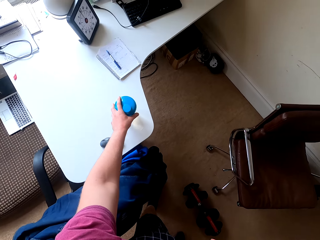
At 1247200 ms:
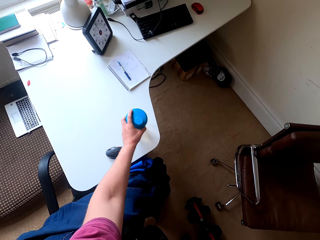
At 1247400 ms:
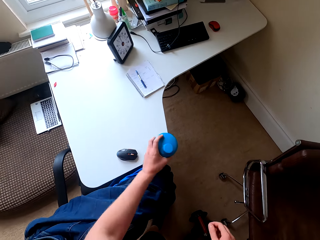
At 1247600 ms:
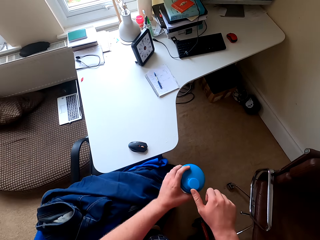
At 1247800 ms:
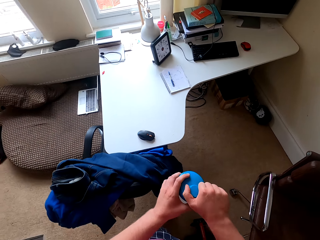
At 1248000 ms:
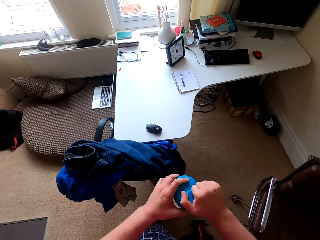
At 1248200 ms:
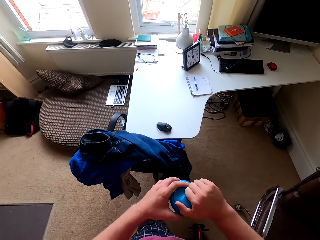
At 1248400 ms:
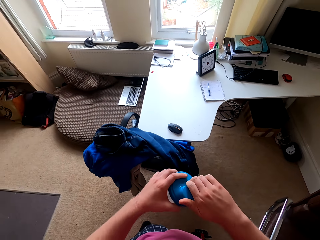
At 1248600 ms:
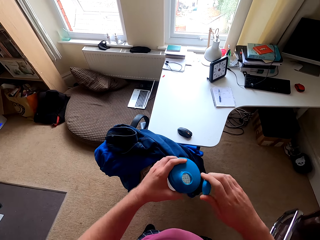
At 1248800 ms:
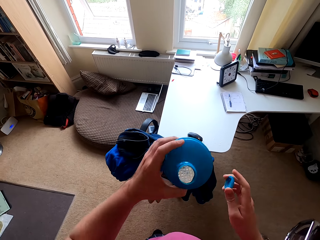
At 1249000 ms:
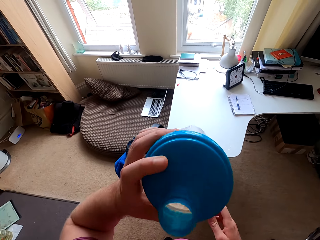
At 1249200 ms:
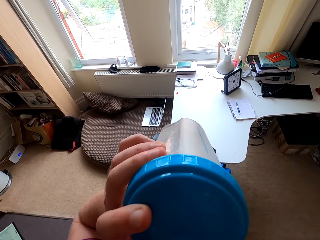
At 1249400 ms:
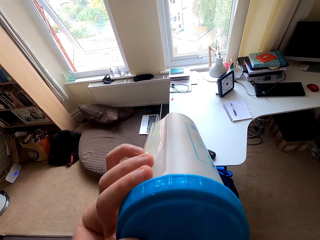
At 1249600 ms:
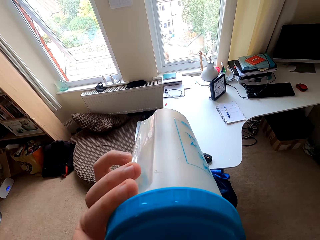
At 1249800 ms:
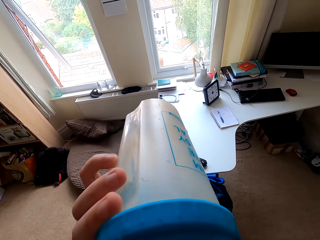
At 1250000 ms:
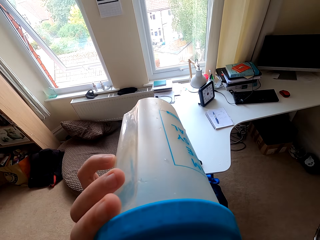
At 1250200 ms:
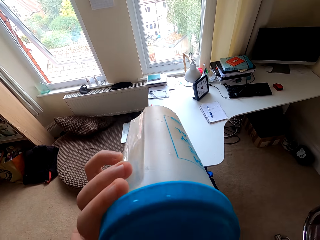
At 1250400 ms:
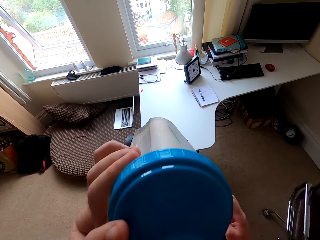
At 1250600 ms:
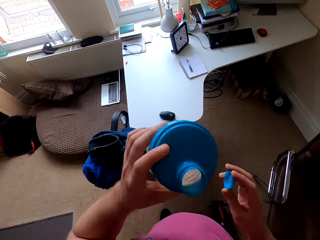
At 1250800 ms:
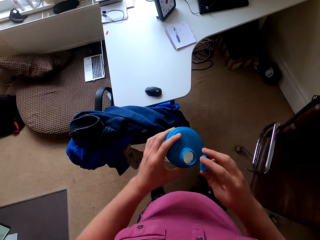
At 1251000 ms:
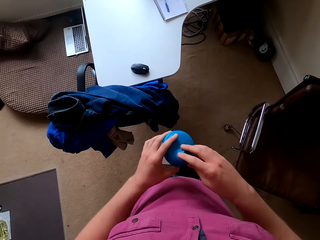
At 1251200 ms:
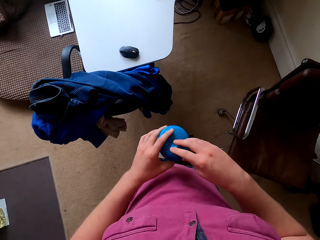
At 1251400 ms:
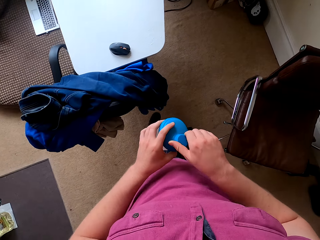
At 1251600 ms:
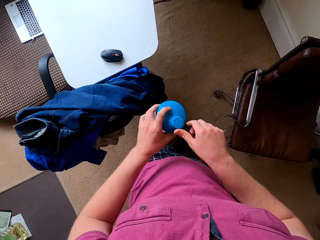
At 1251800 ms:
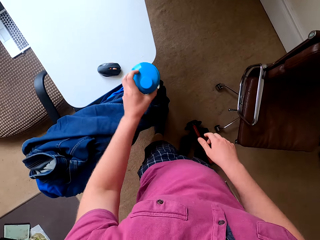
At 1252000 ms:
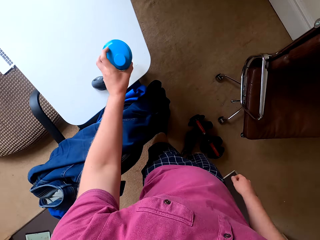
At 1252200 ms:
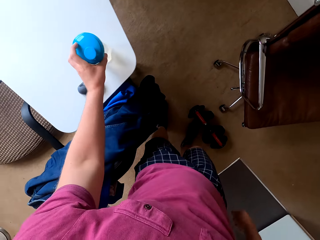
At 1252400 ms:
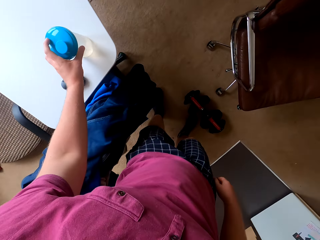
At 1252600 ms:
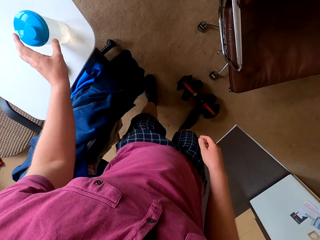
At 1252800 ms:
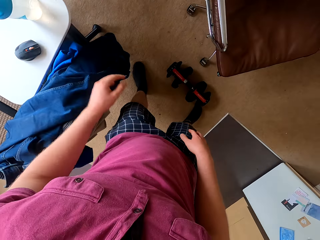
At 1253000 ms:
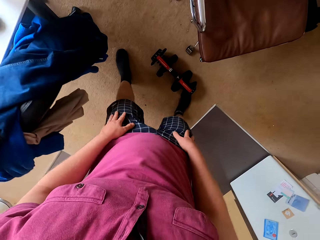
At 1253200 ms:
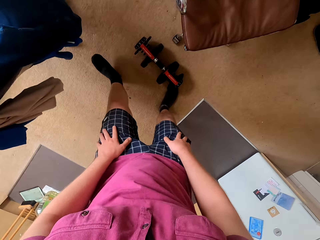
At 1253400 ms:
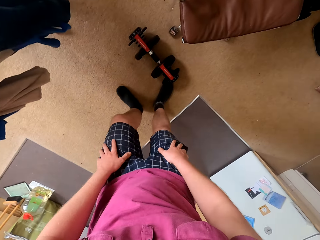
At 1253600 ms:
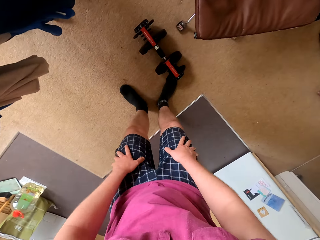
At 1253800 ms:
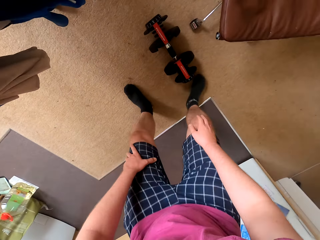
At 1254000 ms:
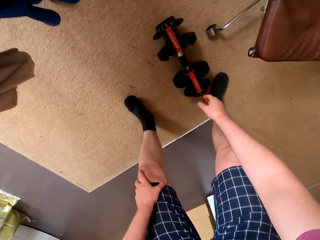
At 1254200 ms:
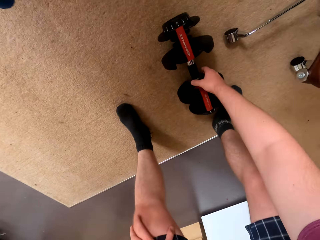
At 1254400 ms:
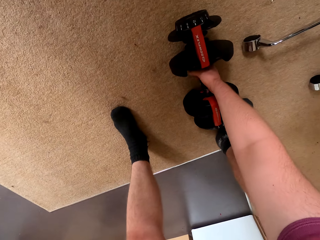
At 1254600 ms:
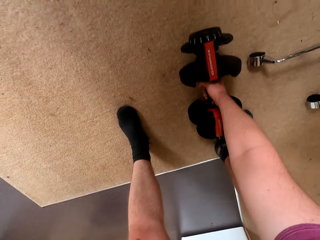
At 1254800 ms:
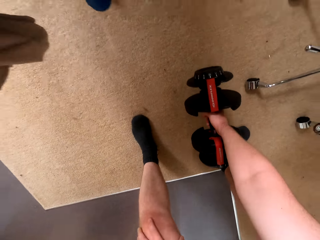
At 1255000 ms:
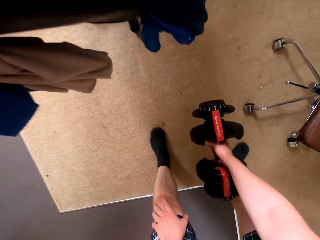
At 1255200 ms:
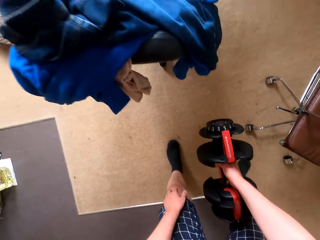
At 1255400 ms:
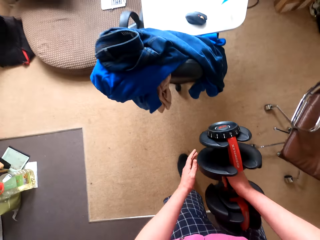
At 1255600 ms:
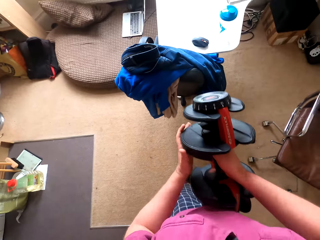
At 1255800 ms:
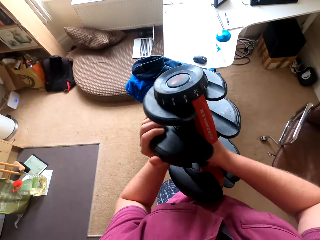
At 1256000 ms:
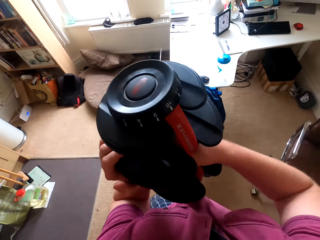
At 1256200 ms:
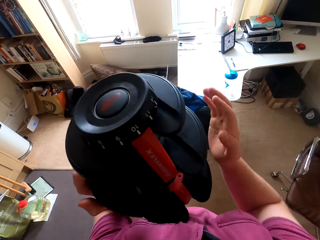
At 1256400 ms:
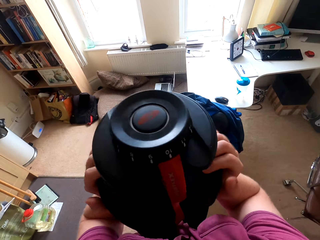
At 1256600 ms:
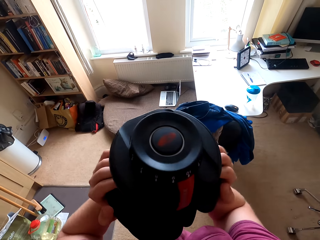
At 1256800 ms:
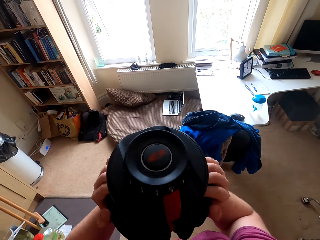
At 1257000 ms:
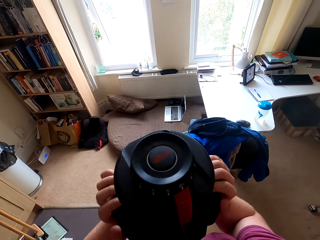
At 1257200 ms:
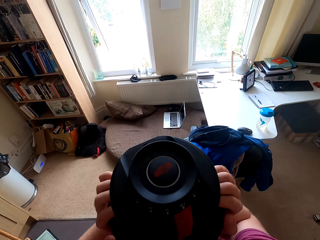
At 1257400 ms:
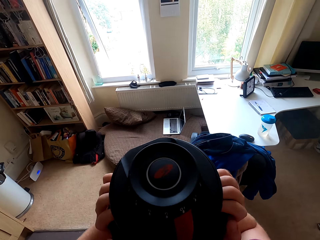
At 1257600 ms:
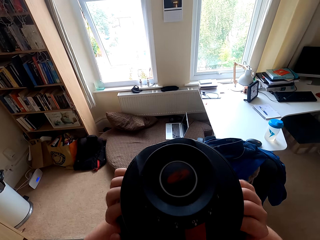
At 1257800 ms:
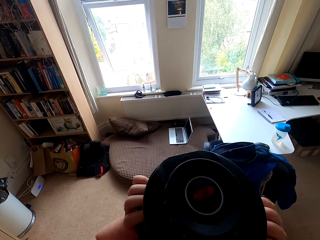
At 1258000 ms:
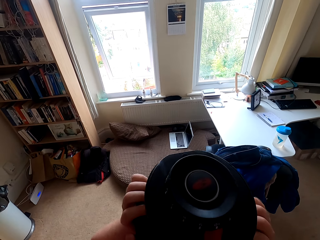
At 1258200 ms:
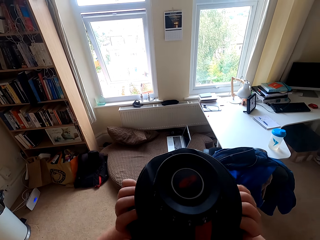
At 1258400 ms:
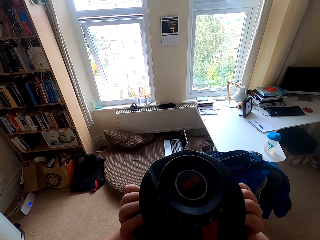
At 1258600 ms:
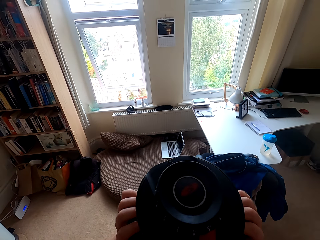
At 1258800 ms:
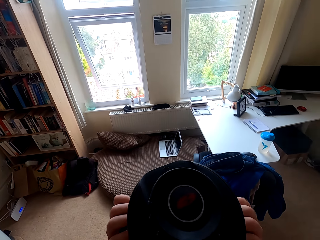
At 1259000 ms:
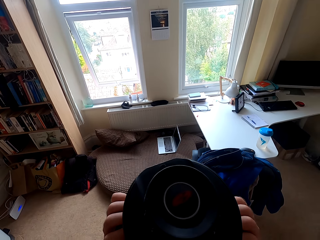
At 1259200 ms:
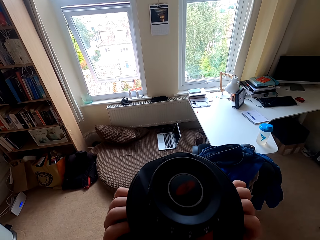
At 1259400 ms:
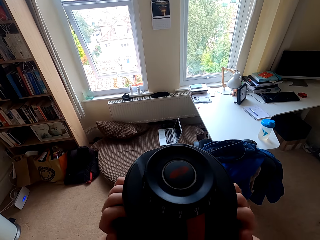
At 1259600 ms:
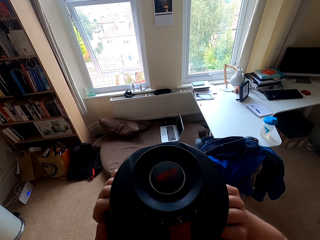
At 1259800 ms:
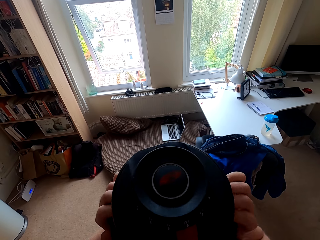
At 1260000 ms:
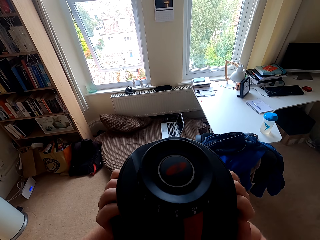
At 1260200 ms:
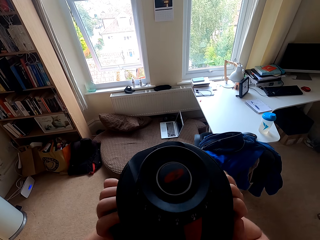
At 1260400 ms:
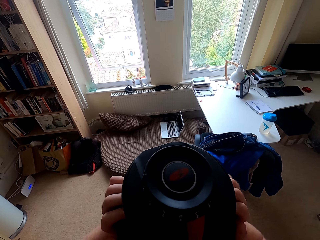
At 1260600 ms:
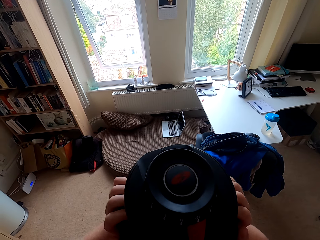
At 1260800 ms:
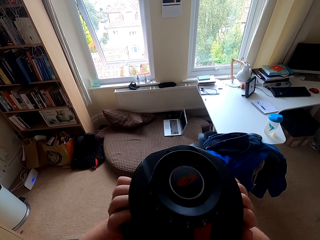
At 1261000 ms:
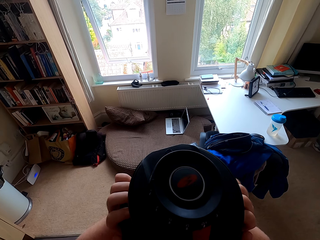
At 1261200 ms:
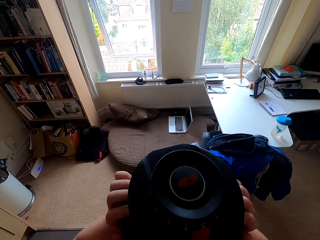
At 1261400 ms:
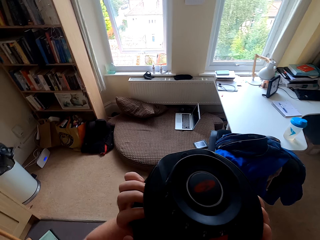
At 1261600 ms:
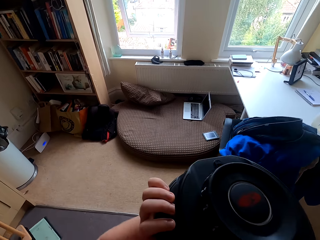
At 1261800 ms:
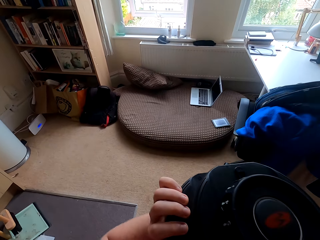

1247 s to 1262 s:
The camera wearer picks up the bottle on top of the table. They open the bottle. They drink from the bottle. They close the water bottle. They put the bottle on top of the table. They pick up the dumbbell on the floor. They lift the dumbbell.

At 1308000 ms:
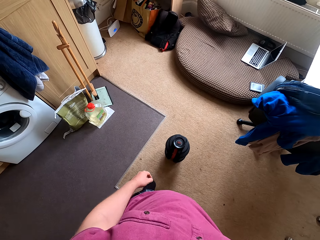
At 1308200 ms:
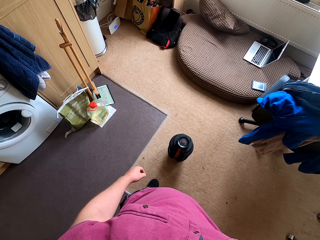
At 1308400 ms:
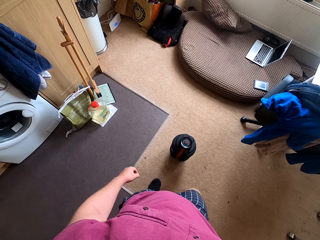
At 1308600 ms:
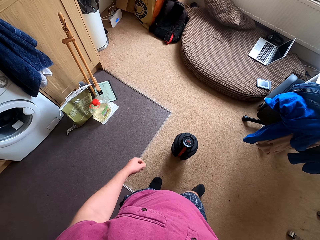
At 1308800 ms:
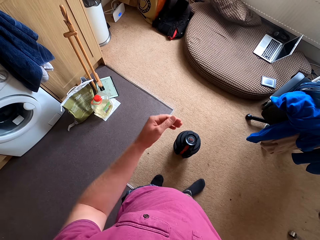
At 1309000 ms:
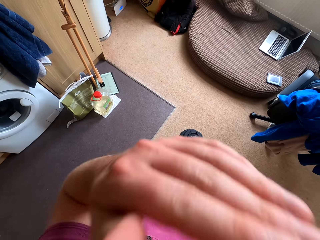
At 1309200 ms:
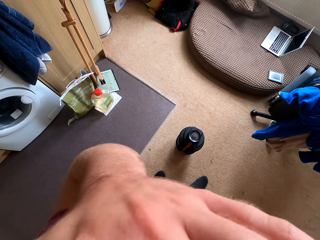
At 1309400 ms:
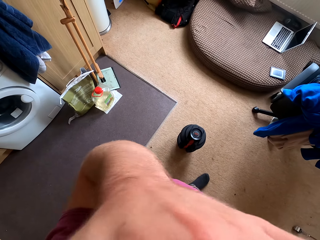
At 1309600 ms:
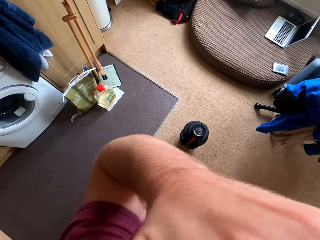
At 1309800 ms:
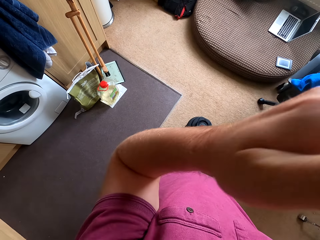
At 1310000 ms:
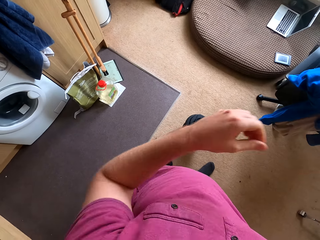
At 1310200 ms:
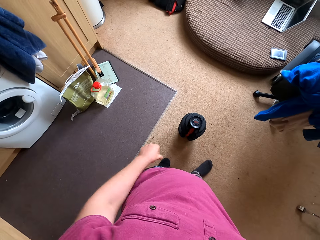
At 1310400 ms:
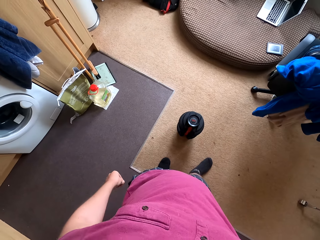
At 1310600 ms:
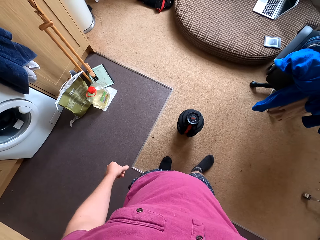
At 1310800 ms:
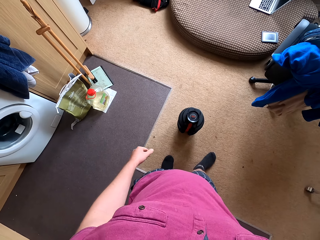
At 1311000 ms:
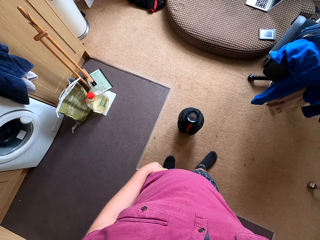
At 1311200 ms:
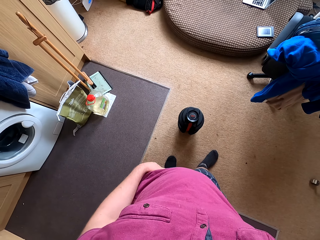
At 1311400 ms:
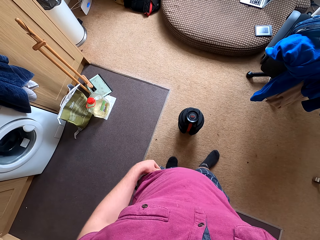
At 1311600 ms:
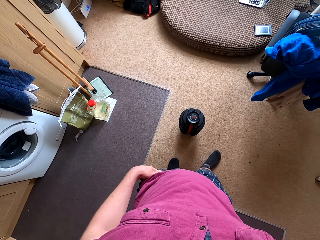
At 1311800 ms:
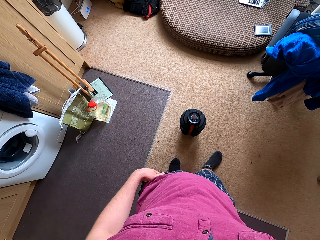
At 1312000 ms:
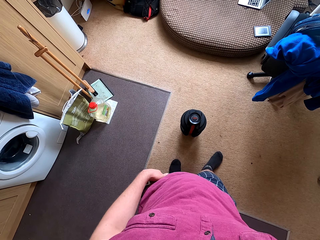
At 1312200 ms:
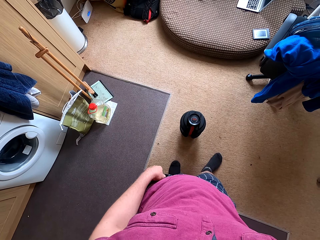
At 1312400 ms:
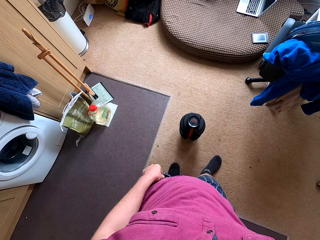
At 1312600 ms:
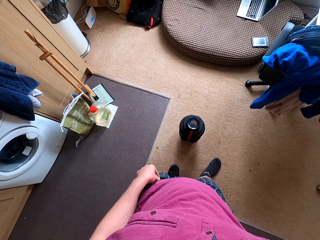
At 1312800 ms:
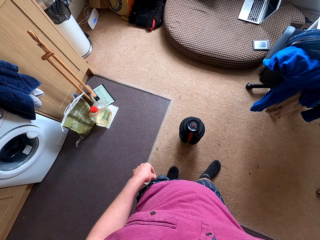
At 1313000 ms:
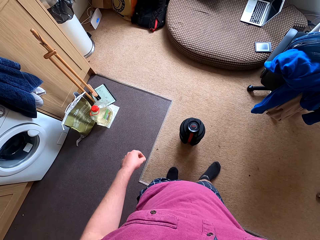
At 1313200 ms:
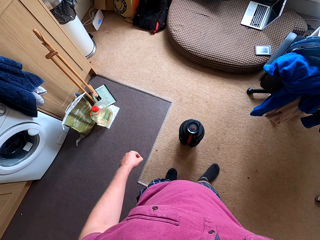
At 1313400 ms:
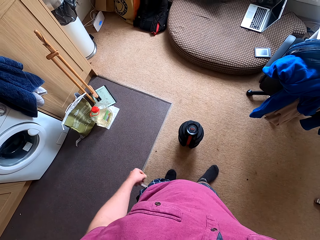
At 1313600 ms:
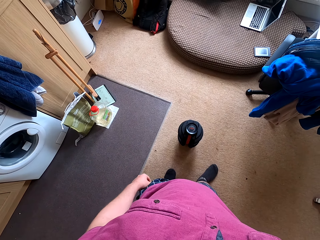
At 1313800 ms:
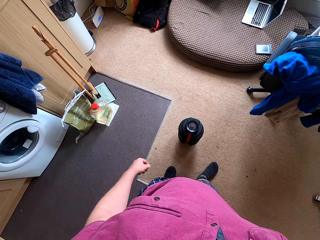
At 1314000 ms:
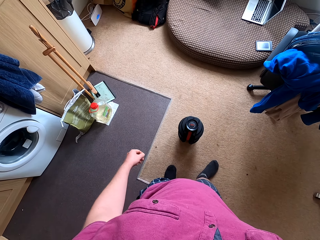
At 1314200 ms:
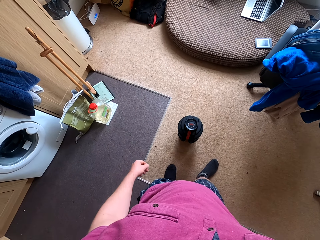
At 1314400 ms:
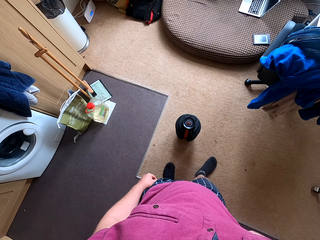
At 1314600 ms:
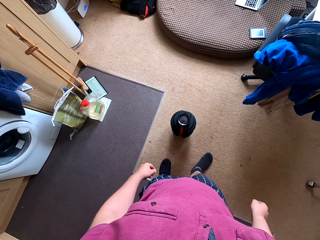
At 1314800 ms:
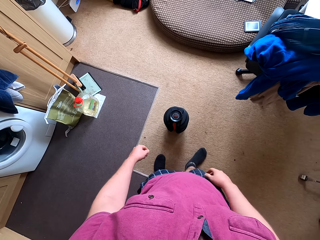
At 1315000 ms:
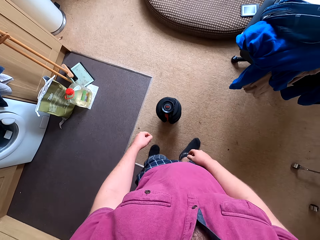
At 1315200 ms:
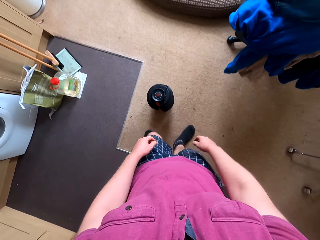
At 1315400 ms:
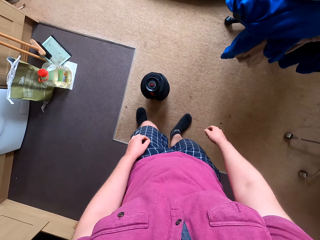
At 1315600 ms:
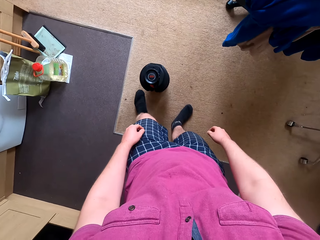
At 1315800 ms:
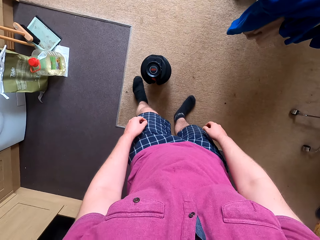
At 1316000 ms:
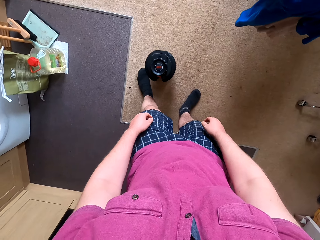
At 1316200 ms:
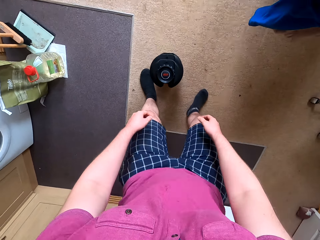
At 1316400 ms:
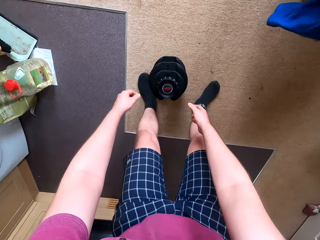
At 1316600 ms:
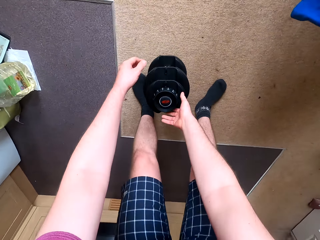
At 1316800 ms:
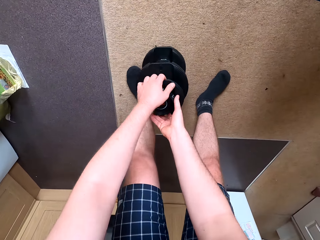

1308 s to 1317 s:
The camera wearer wipes his face. He stares at the room.
